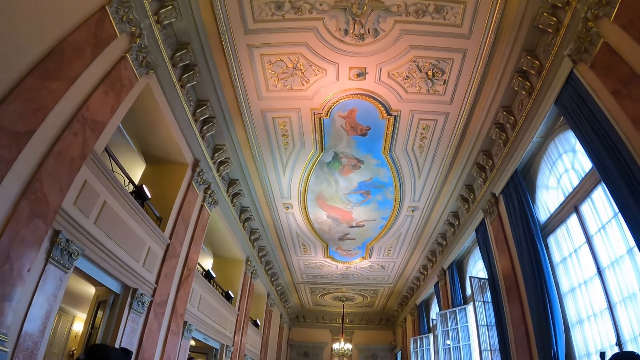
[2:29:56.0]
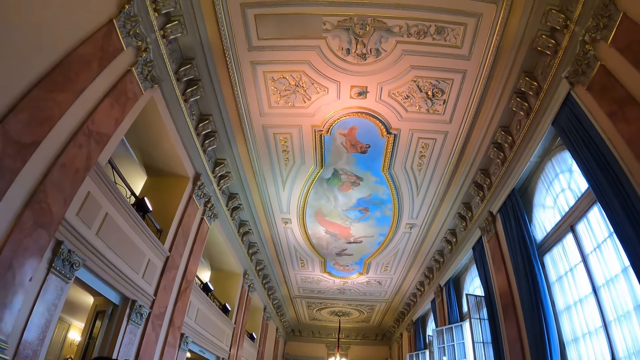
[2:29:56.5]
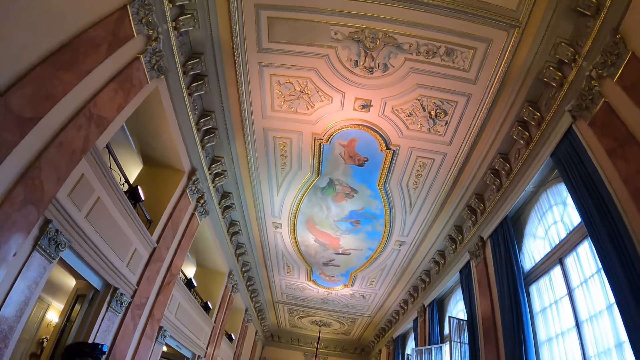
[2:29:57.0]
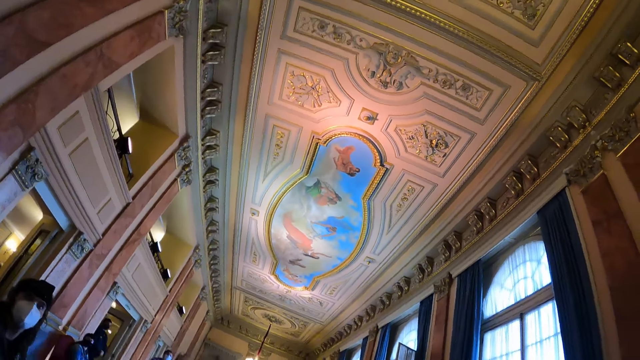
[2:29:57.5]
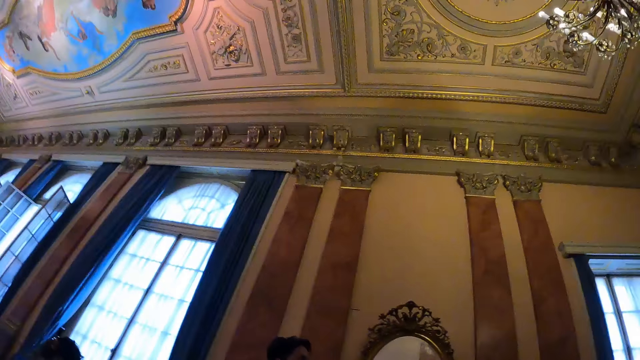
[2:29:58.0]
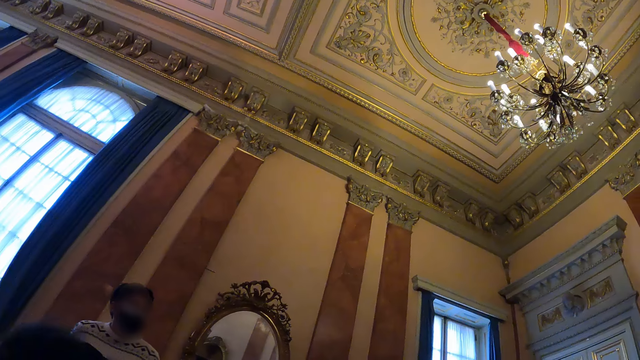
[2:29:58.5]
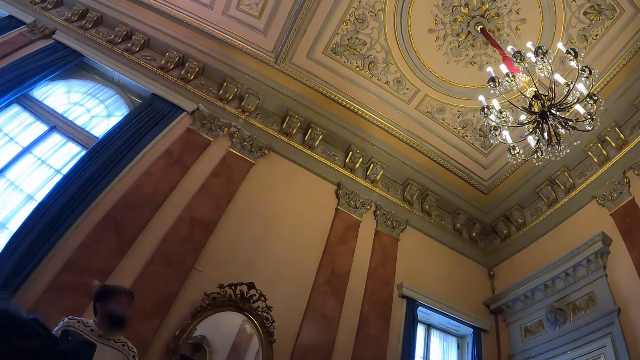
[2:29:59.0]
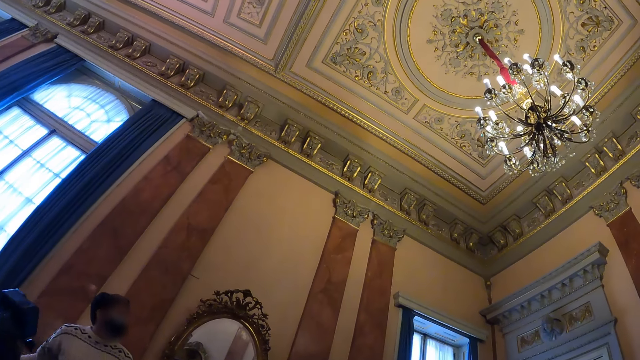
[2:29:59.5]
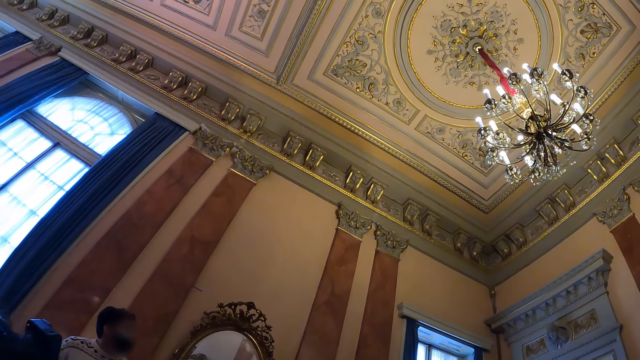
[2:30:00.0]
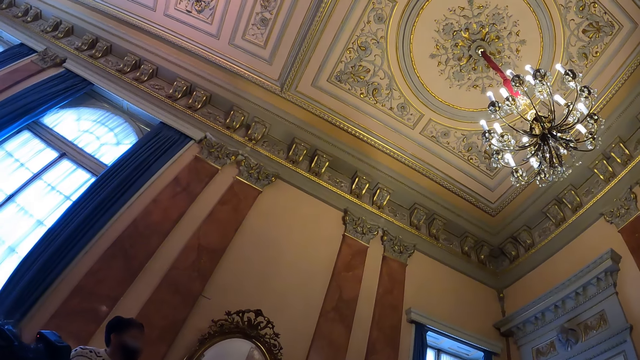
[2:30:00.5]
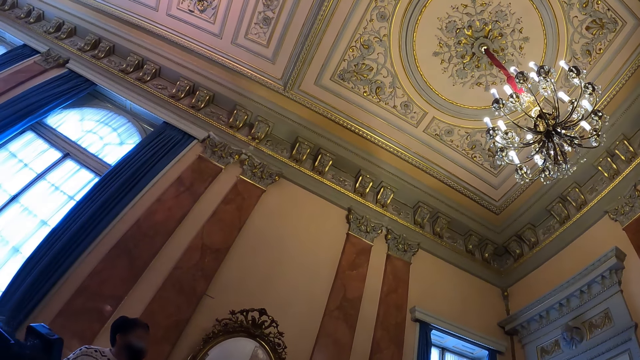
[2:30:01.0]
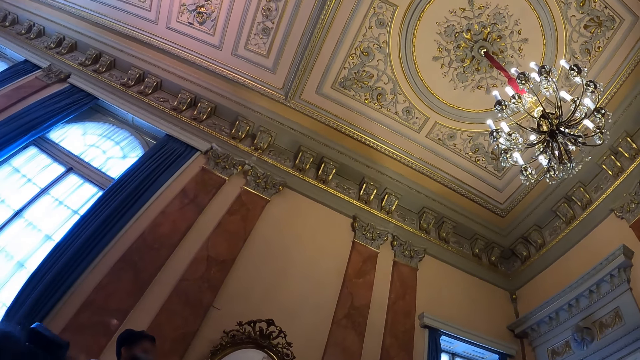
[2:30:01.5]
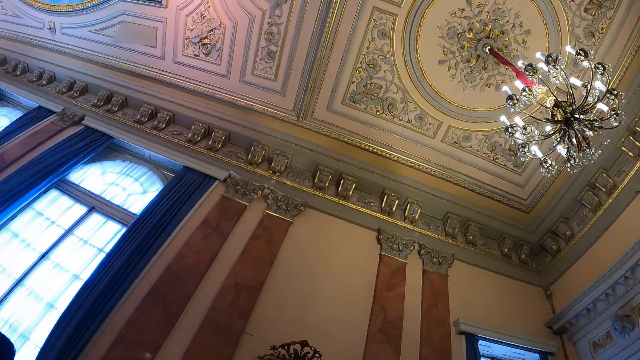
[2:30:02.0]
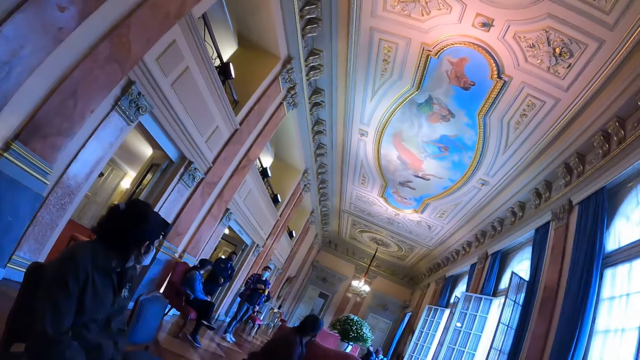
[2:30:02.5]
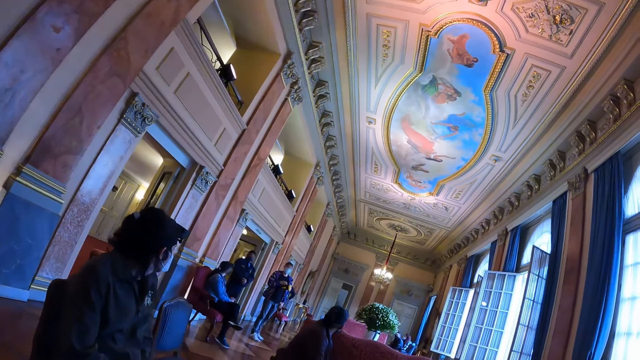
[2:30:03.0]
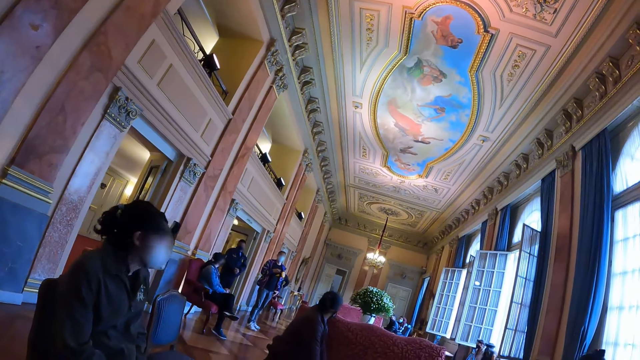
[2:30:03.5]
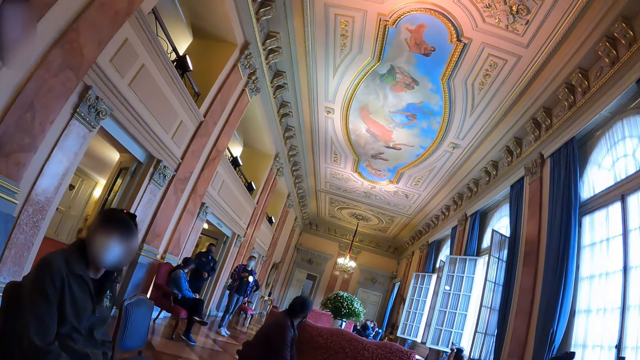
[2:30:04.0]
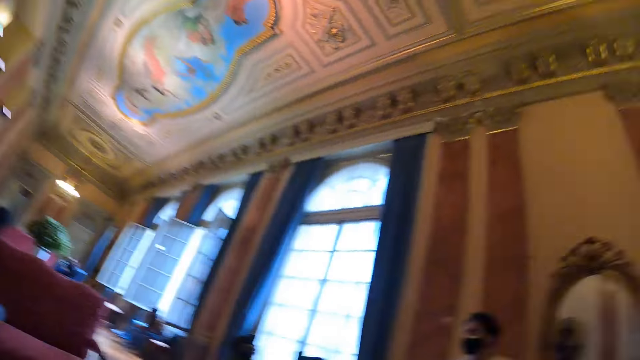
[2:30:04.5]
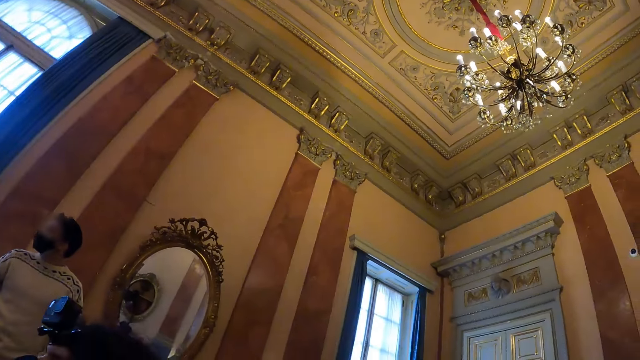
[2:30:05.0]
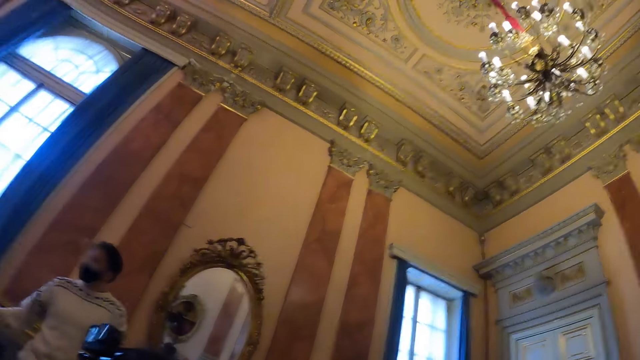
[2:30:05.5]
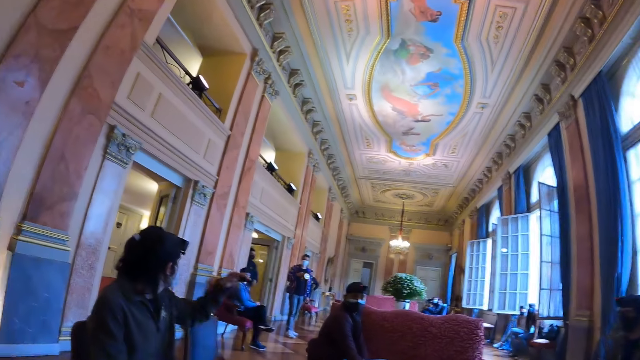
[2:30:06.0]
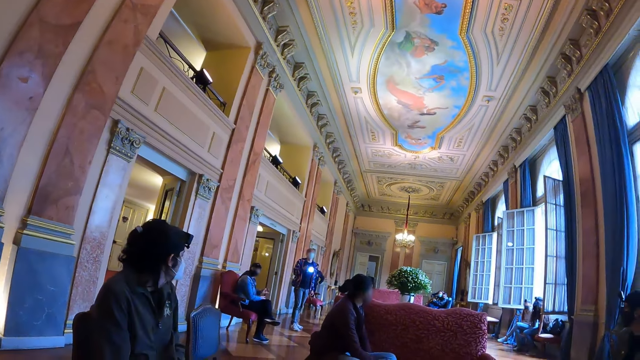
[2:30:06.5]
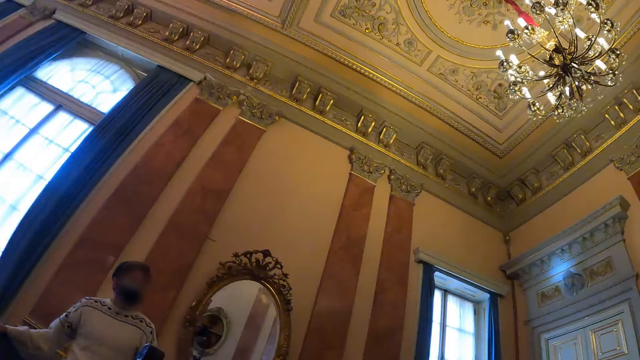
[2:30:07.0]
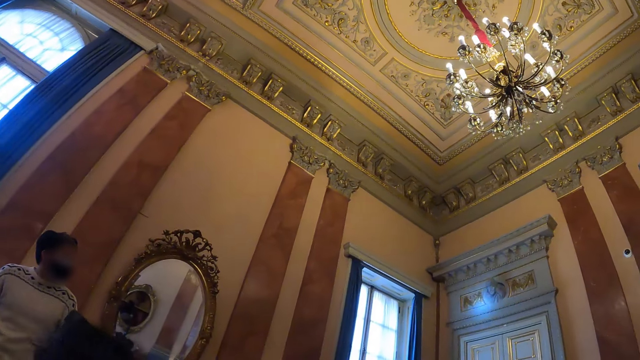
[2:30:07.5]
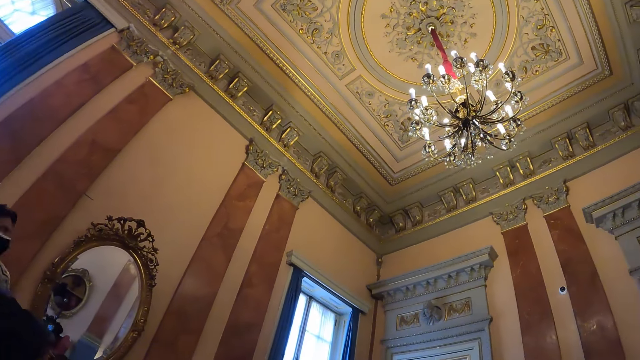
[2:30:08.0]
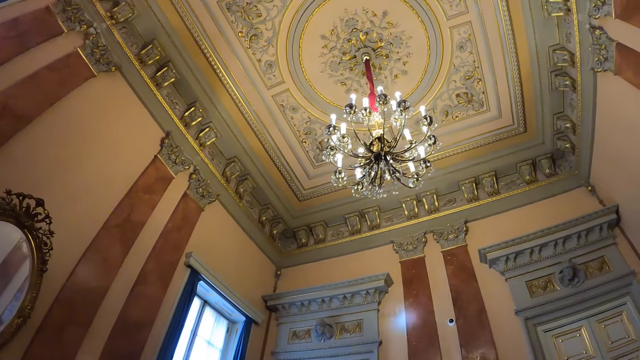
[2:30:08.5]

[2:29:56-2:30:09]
The camera wearer looks around. They interact with a person. They look around.

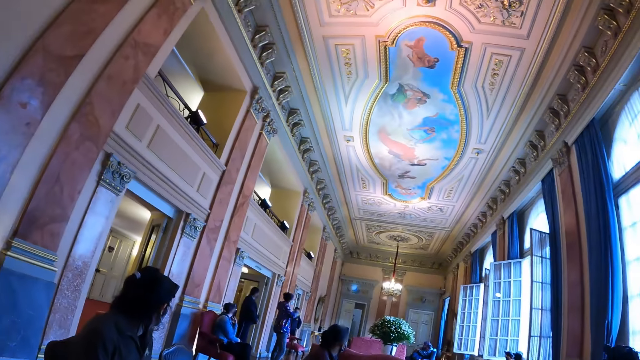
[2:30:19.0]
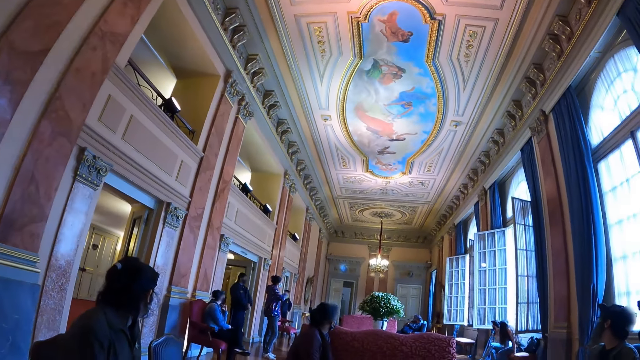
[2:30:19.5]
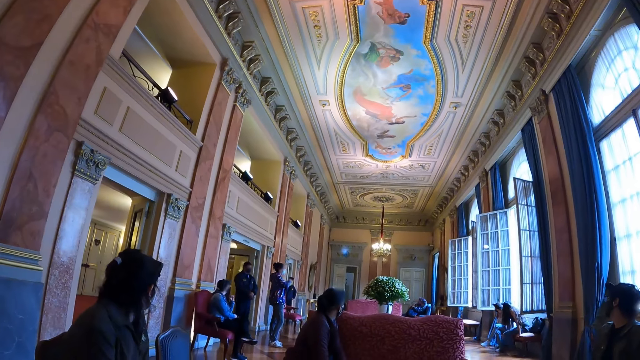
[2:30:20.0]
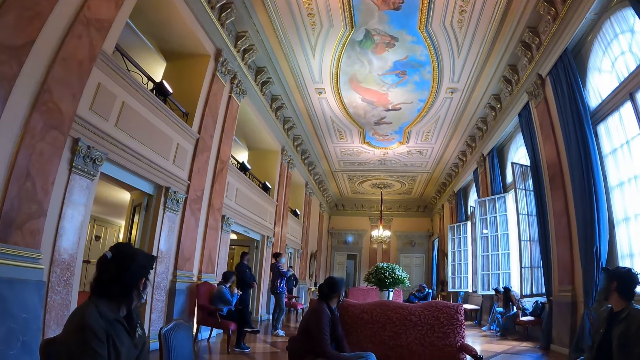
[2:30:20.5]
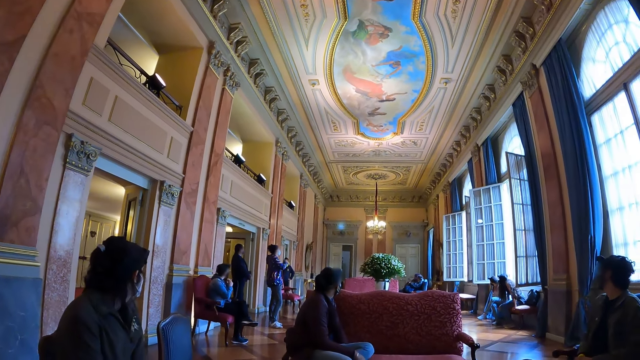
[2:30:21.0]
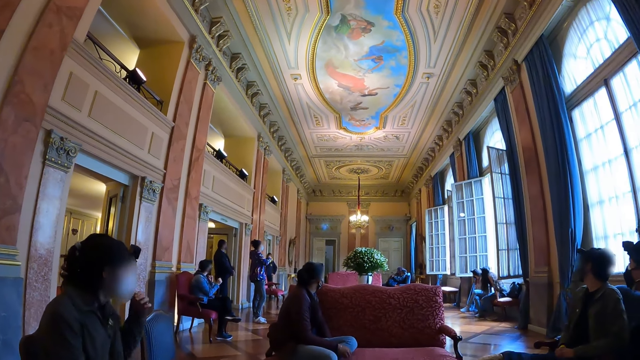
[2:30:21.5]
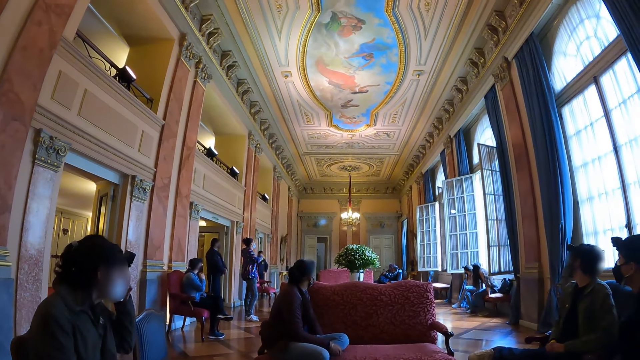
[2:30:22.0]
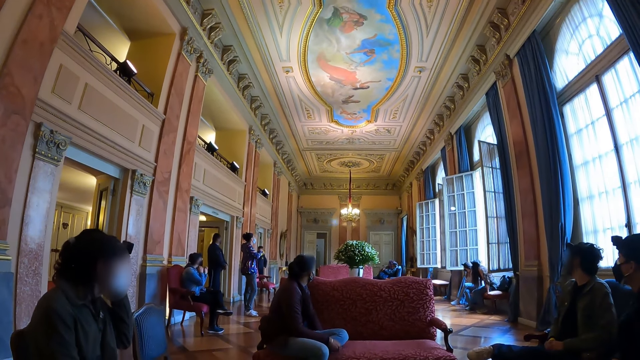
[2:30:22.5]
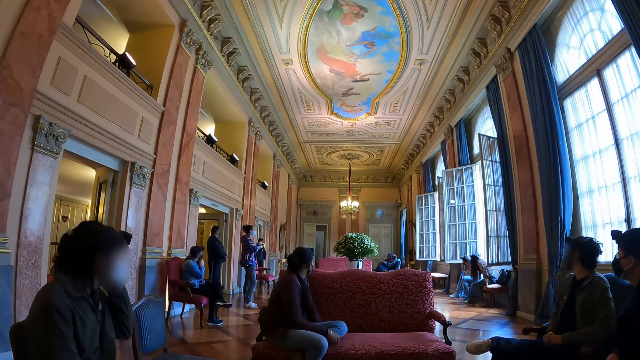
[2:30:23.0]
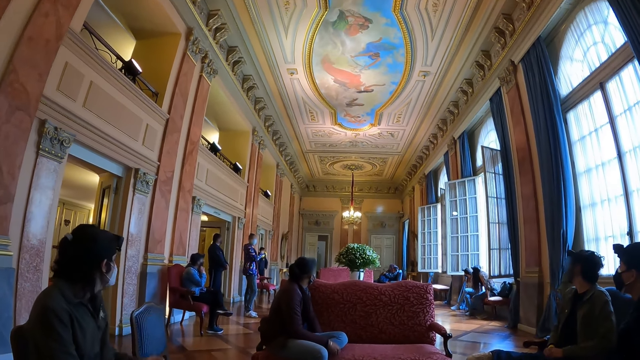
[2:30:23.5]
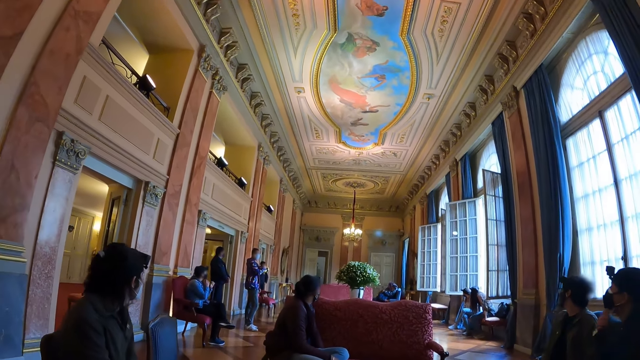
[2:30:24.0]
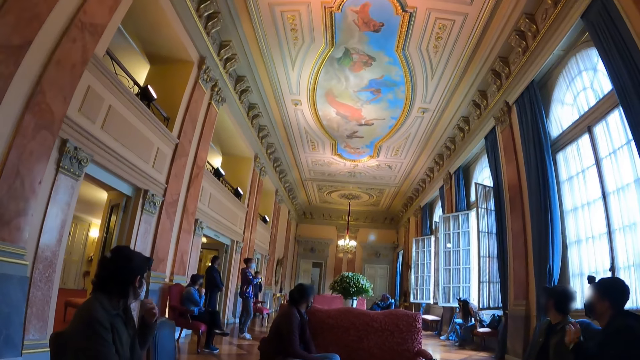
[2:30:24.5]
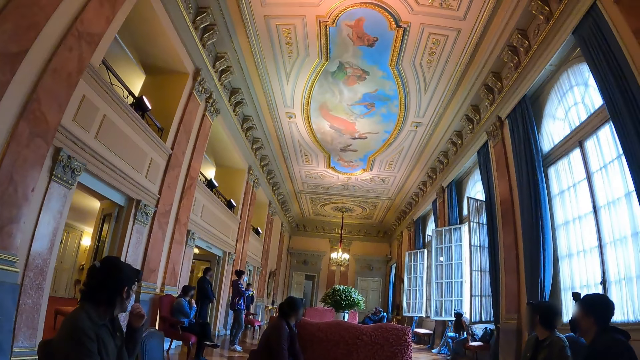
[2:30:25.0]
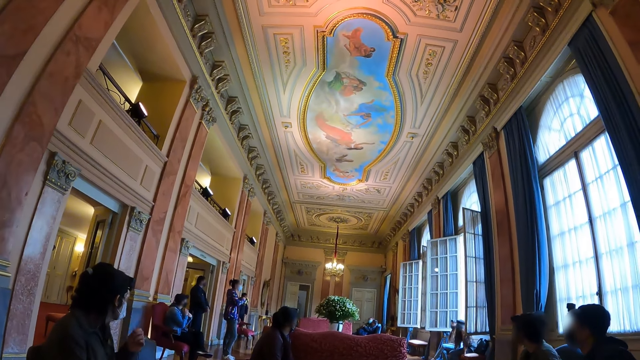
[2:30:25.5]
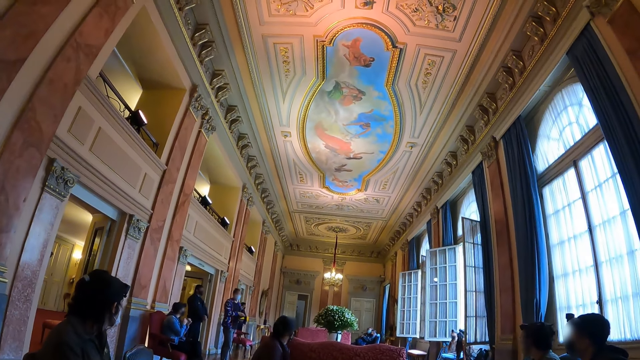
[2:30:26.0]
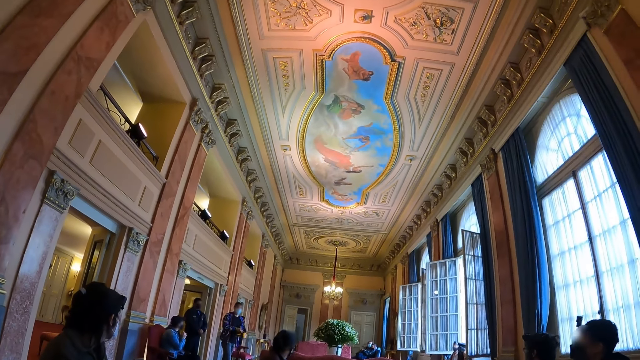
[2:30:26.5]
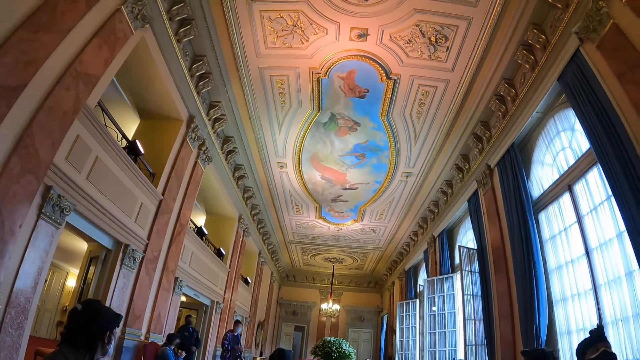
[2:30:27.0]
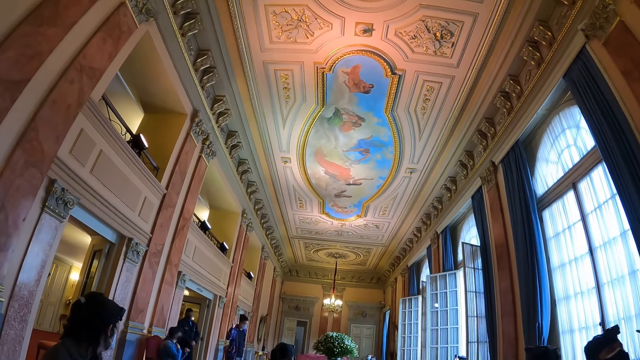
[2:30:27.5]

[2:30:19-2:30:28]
The camera wearer looks forward. They look around.
